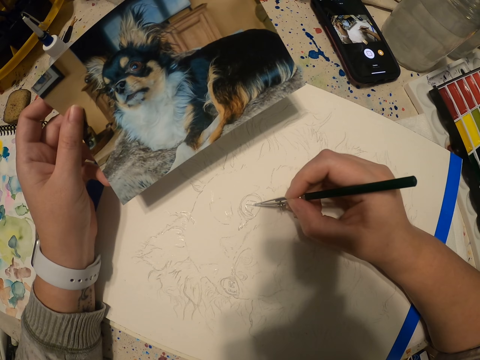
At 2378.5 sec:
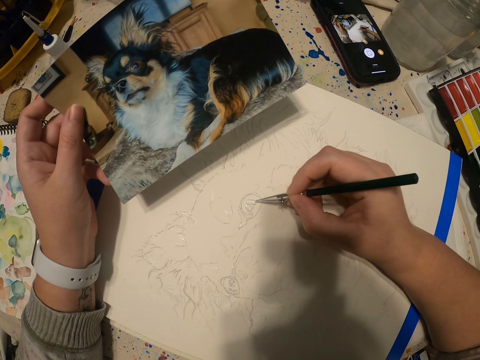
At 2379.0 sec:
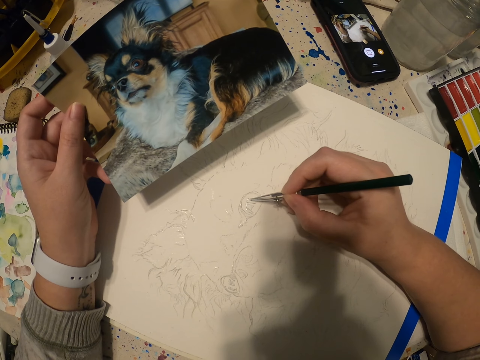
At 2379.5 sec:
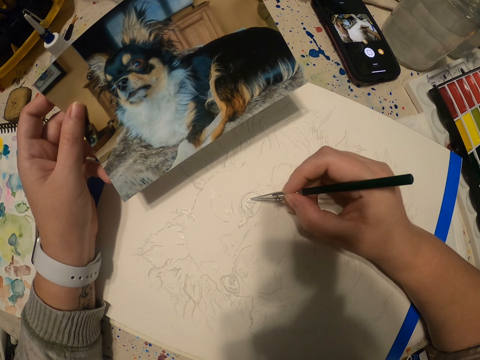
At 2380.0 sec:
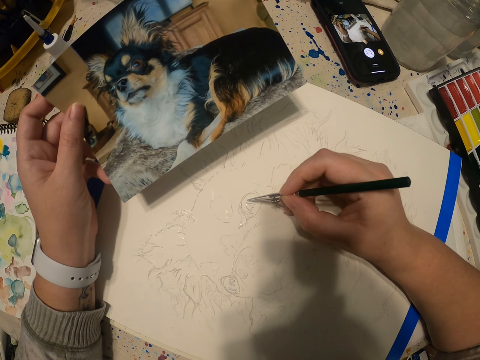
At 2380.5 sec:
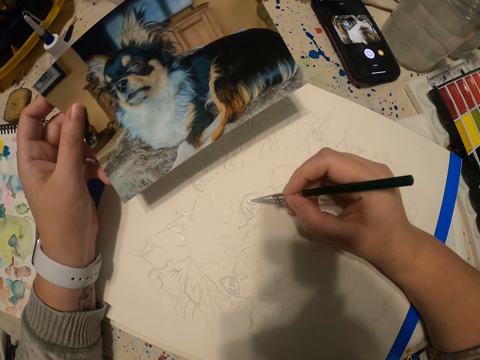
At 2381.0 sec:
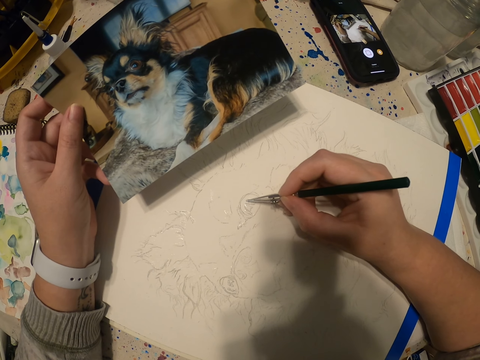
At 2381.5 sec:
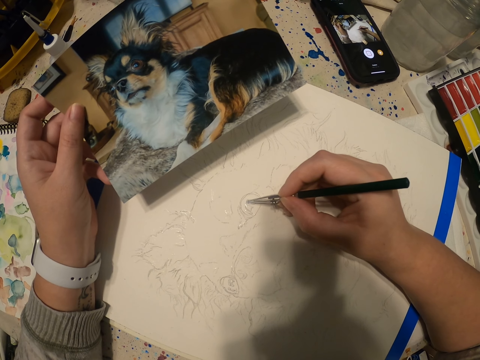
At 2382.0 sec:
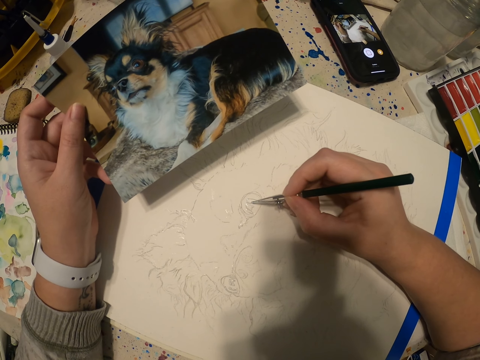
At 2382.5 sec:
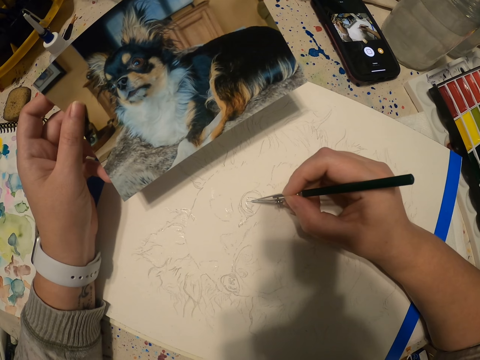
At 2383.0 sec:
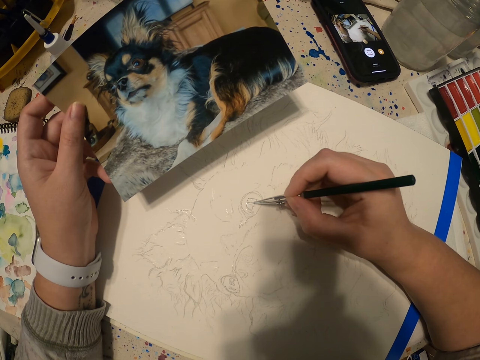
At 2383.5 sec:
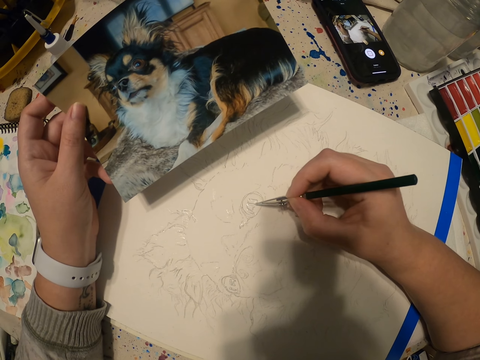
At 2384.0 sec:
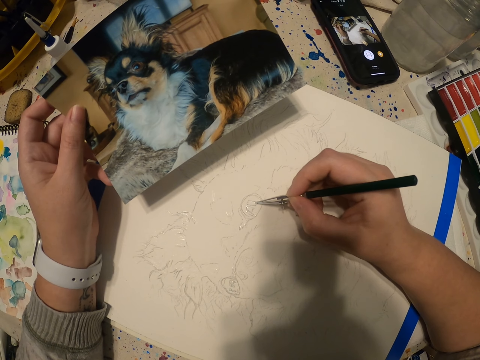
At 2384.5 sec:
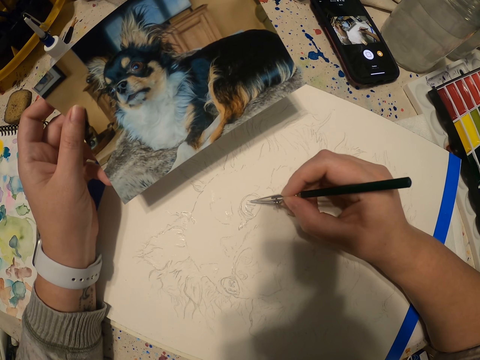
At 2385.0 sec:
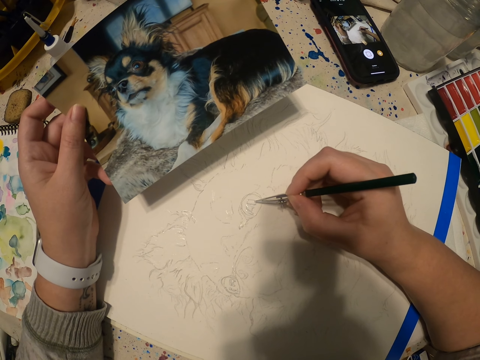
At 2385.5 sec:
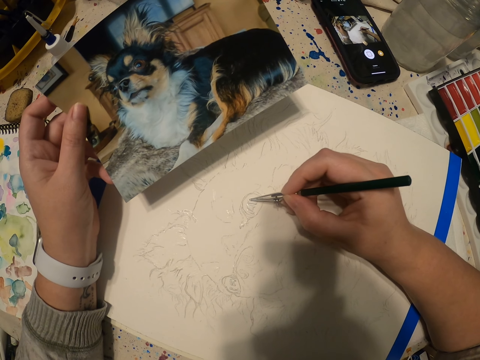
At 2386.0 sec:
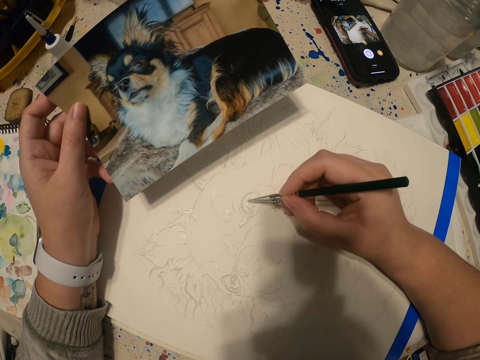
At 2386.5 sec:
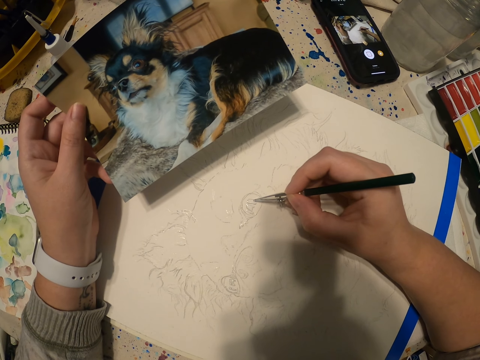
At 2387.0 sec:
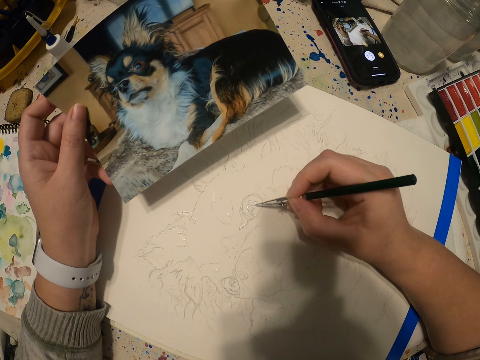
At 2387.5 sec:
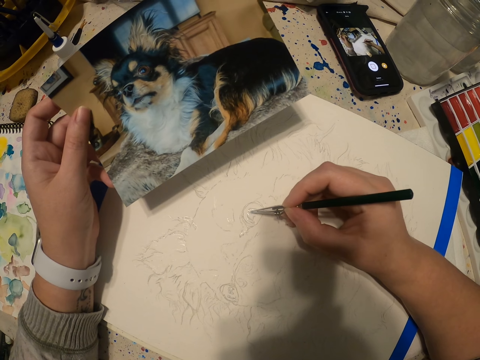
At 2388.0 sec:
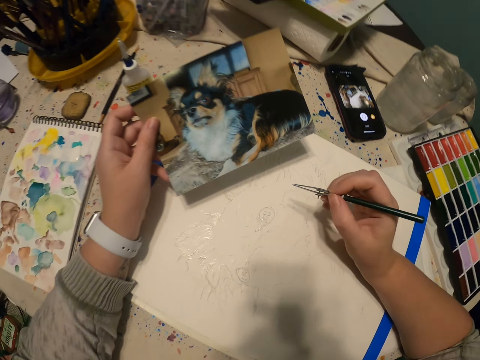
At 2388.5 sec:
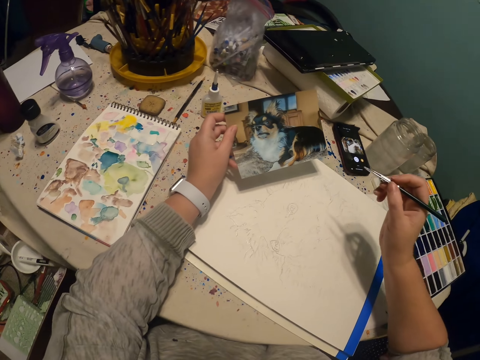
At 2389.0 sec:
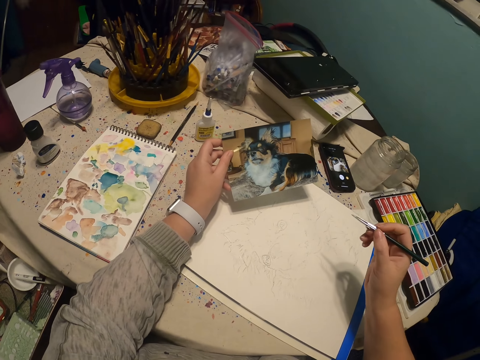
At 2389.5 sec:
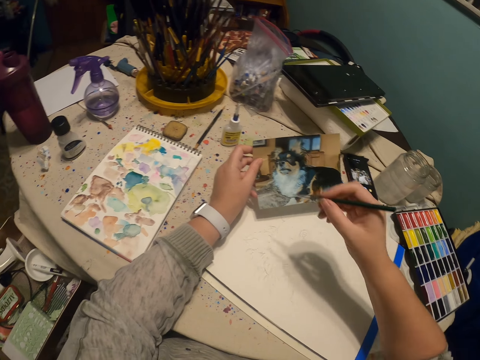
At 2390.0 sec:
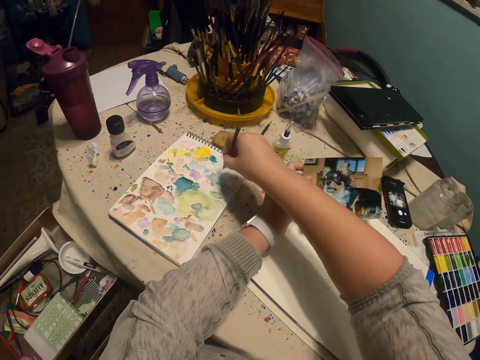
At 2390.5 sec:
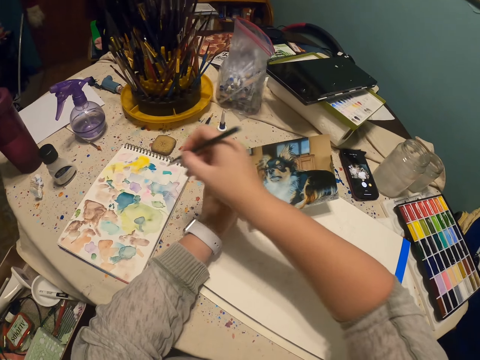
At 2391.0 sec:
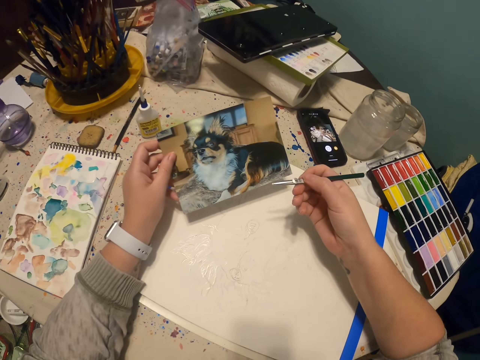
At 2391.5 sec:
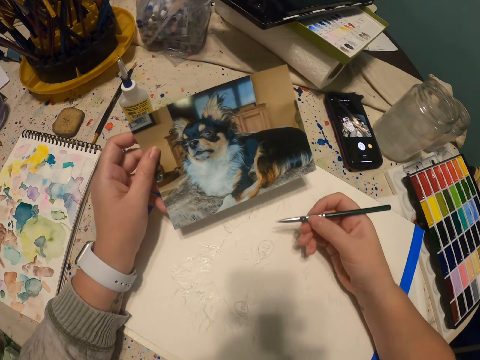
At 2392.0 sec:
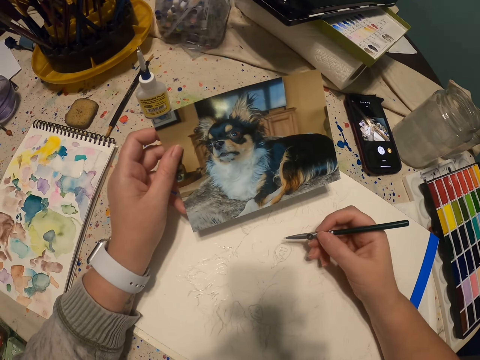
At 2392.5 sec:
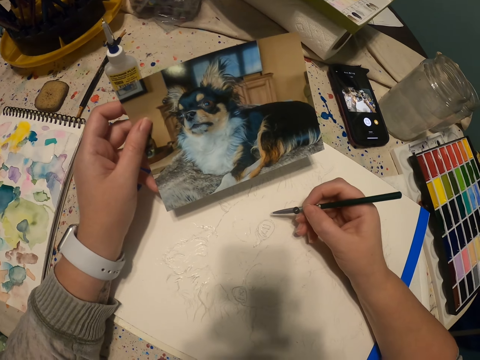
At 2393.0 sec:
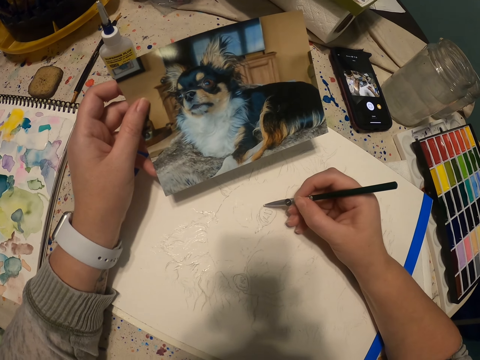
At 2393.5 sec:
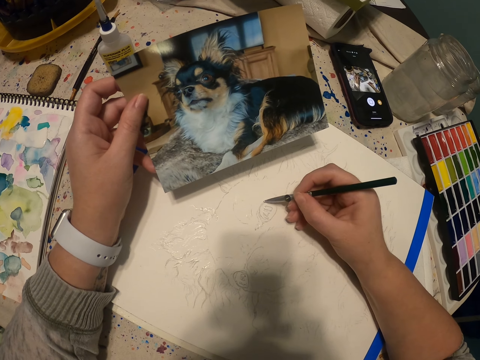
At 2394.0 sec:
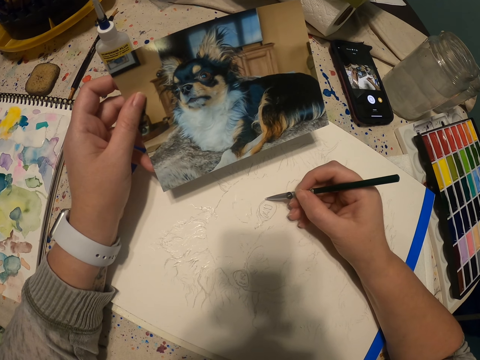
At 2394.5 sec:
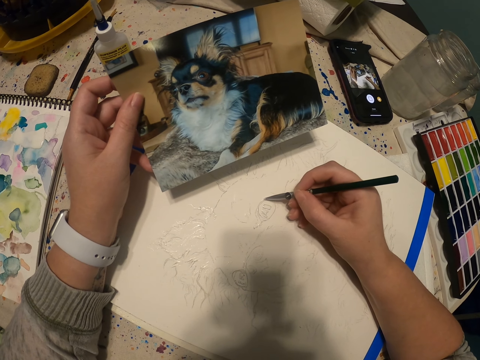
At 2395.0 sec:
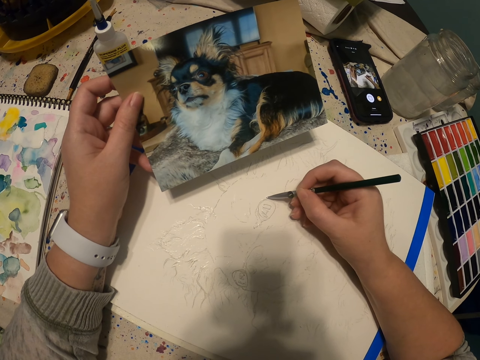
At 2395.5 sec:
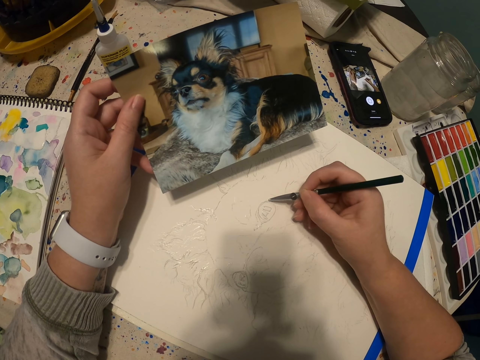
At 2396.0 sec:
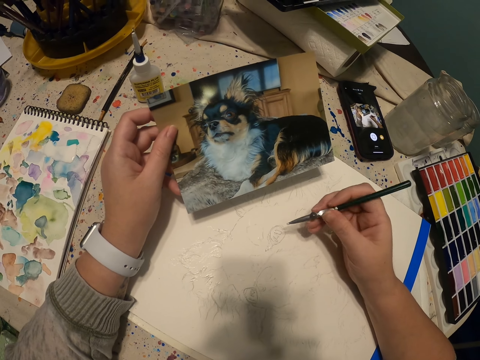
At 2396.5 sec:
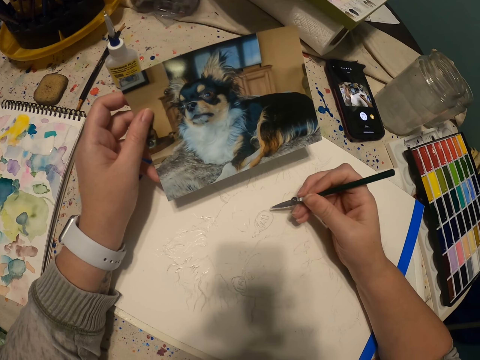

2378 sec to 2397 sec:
The camera wearer scoops paint on a book with a paint pen. They paint a sketch, a dog picture, with the paint pen.

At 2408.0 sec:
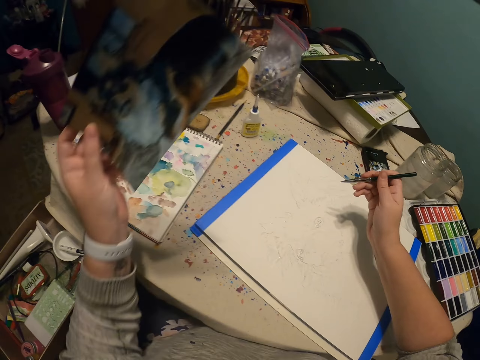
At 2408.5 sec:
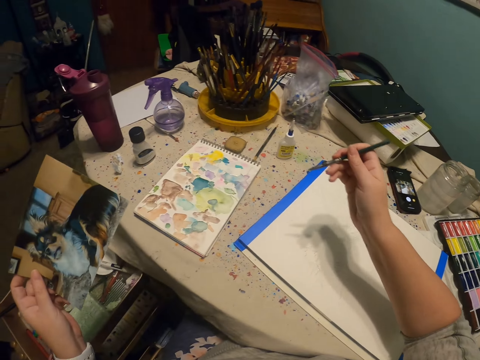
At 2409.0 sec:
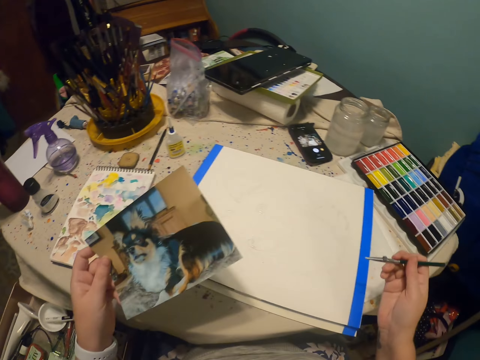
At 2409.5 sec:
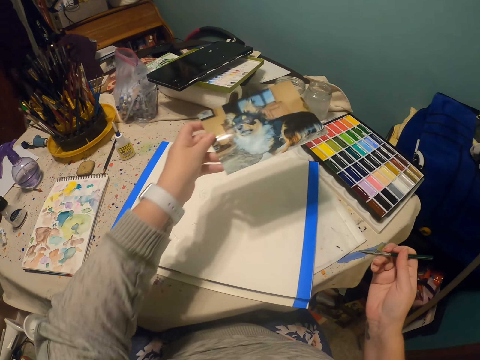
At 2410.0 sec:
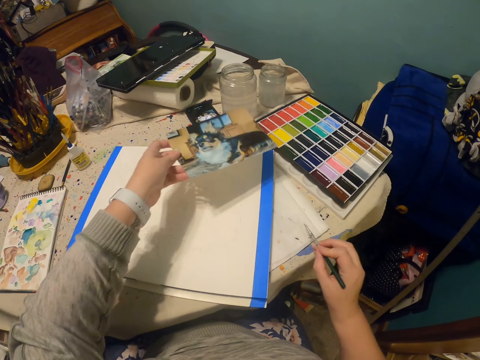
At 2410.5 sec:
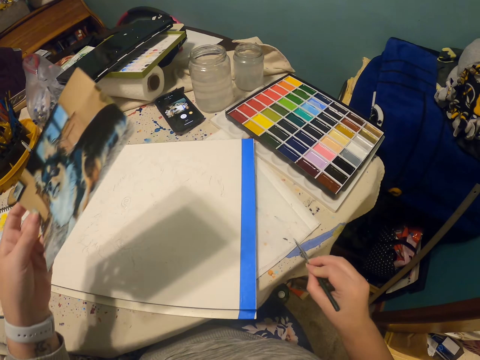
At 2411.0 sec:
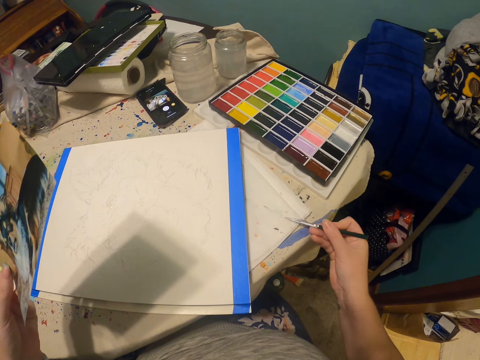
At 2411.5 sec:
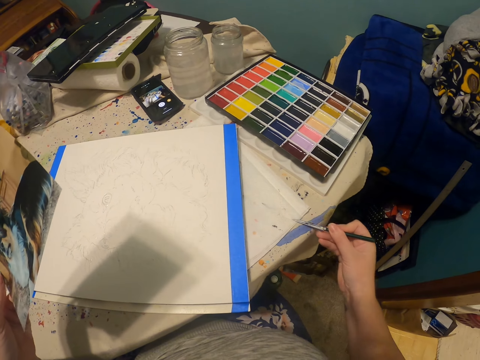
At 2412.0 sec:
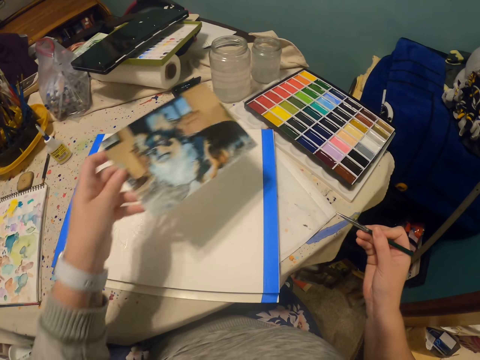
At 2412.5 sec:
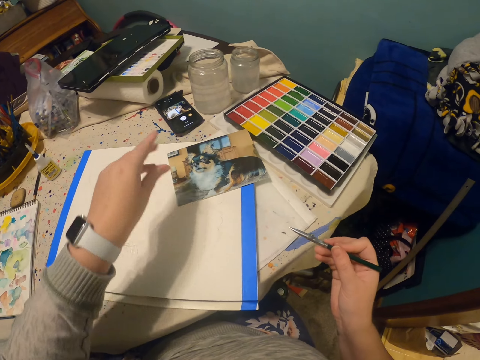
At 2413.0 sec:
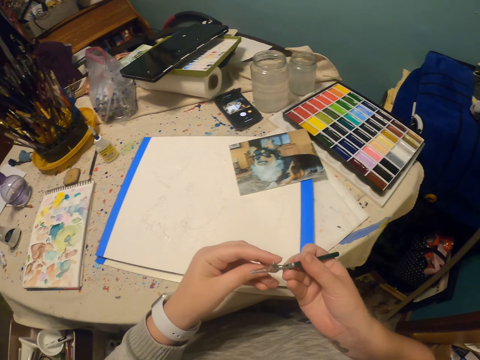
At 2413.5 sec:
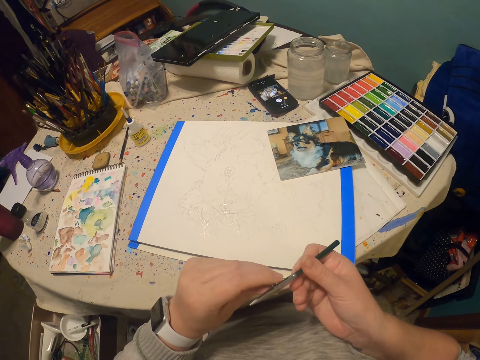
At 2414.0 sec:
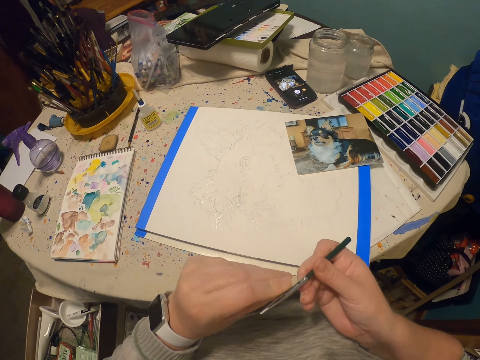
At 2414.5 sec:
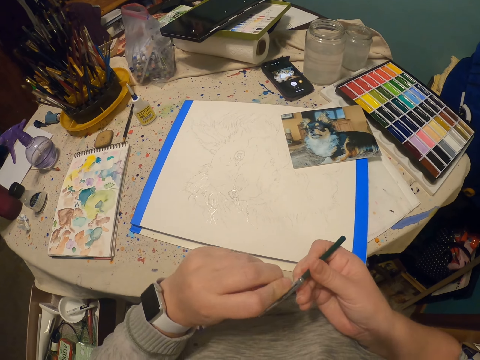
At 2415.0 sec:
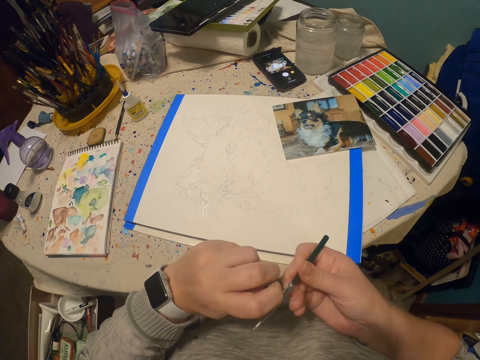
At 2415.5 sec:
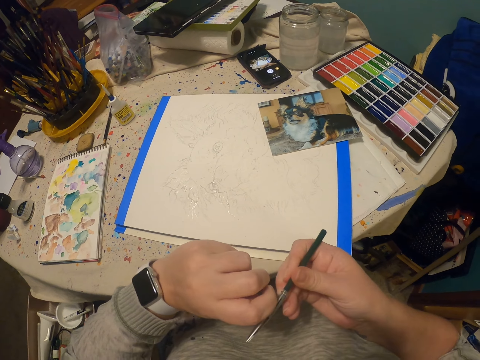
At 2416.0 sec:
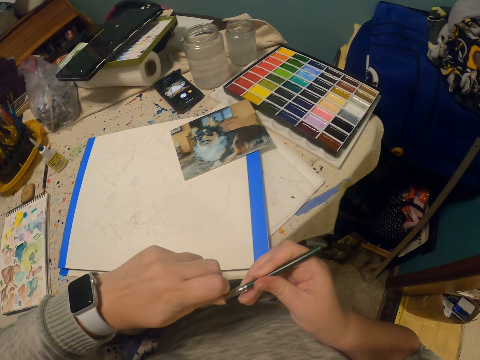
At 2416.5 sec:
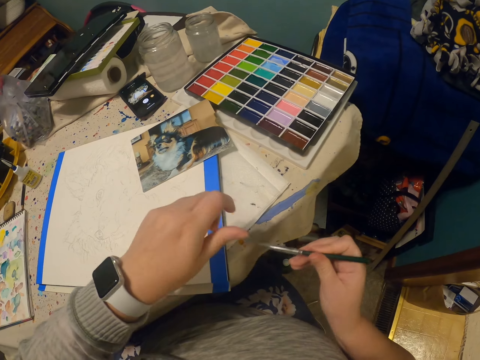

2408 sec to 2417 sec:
The camera wearer moves a hand from a table. They wipe a paint pen on a book. They put down a portrait. They adjust the paint pen with a hand. They open a pen tube.
